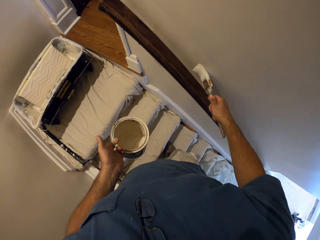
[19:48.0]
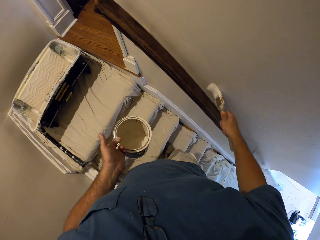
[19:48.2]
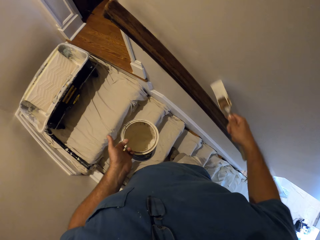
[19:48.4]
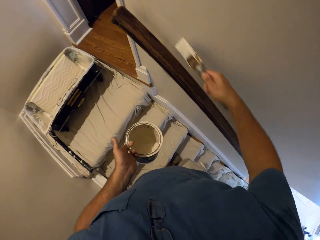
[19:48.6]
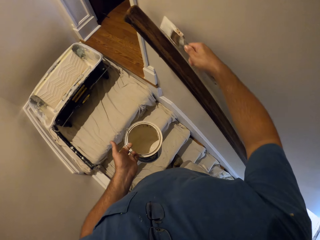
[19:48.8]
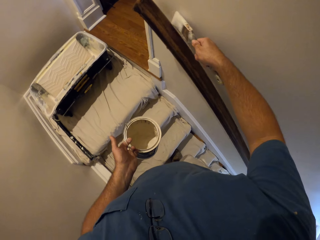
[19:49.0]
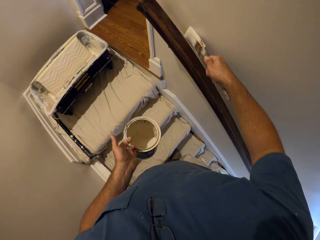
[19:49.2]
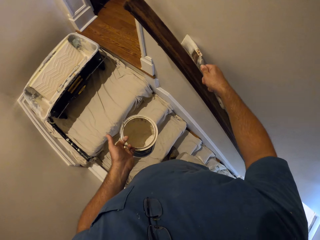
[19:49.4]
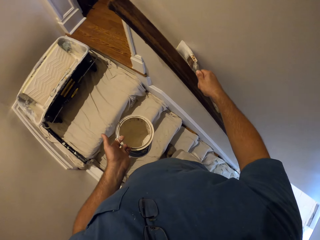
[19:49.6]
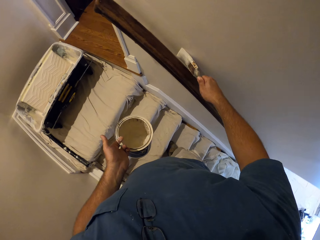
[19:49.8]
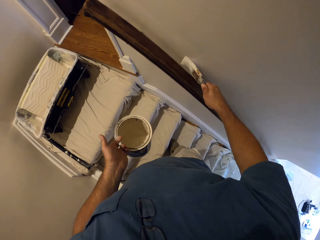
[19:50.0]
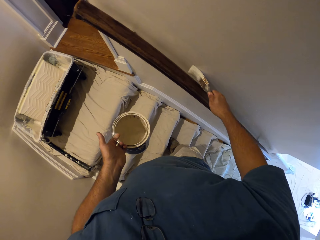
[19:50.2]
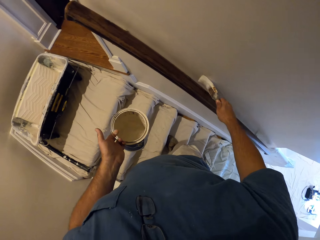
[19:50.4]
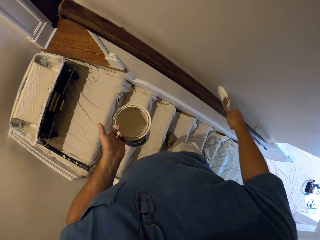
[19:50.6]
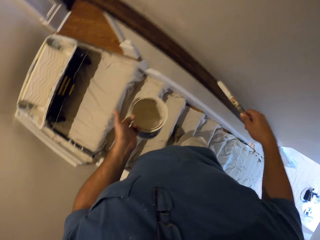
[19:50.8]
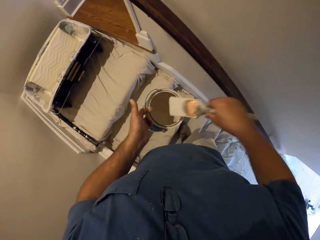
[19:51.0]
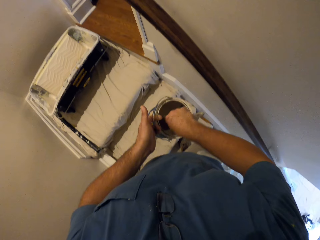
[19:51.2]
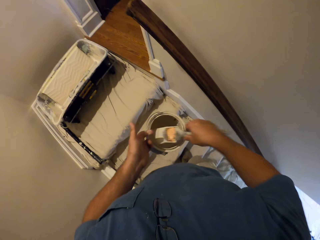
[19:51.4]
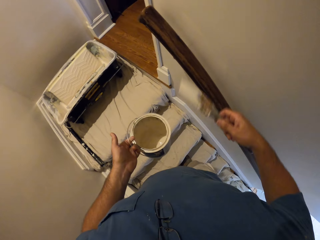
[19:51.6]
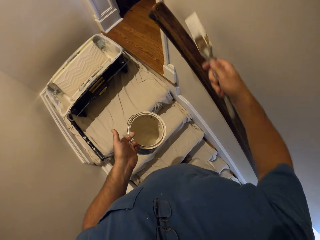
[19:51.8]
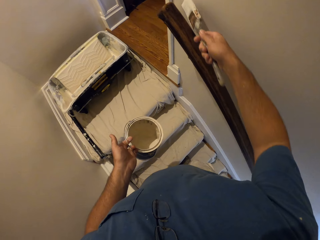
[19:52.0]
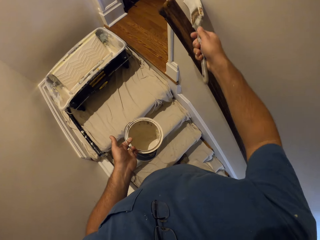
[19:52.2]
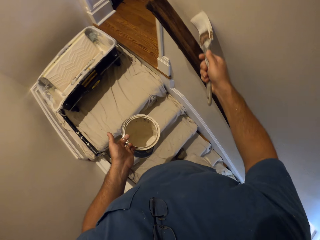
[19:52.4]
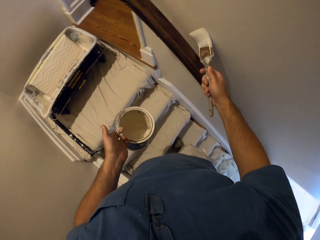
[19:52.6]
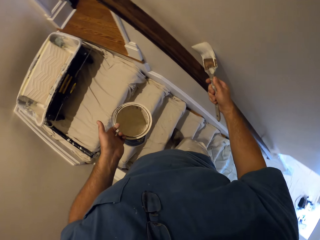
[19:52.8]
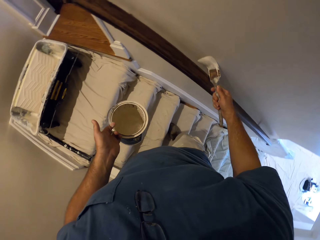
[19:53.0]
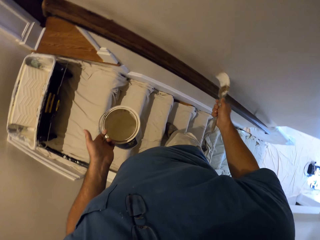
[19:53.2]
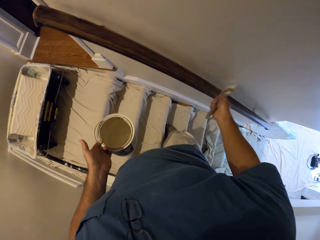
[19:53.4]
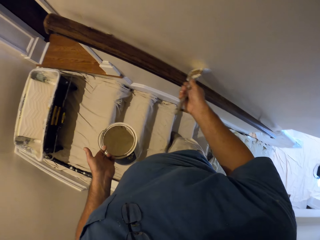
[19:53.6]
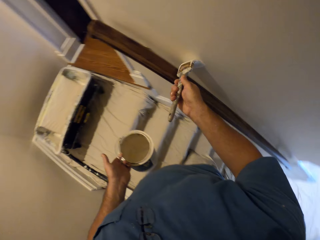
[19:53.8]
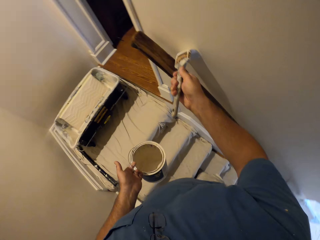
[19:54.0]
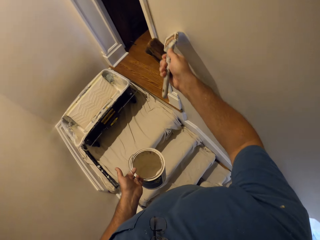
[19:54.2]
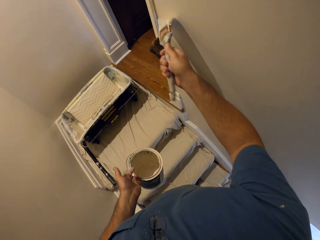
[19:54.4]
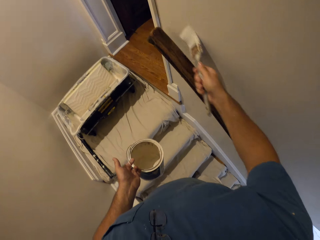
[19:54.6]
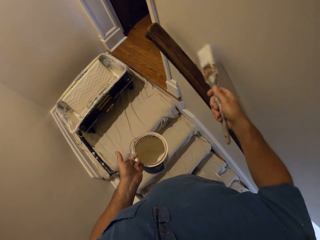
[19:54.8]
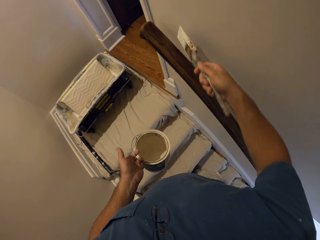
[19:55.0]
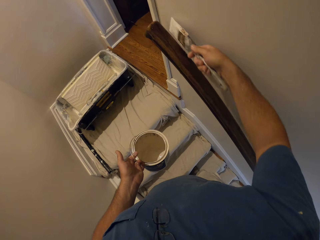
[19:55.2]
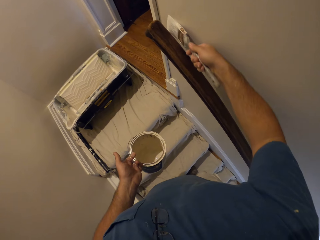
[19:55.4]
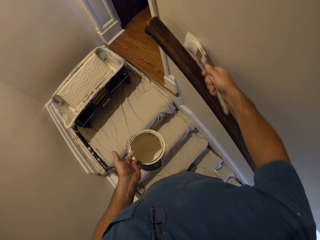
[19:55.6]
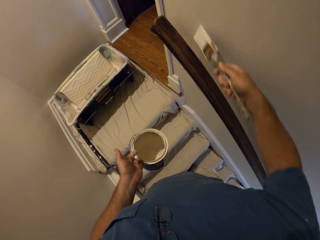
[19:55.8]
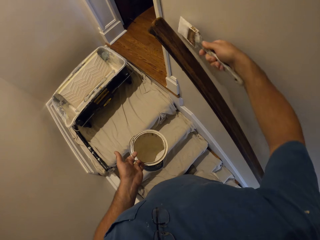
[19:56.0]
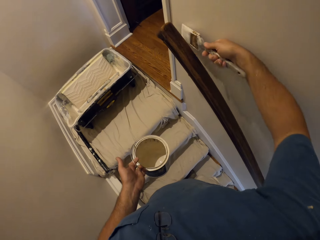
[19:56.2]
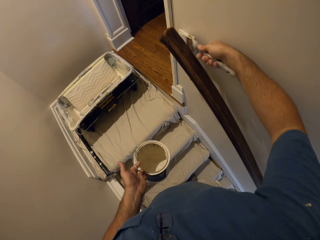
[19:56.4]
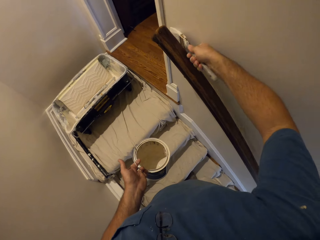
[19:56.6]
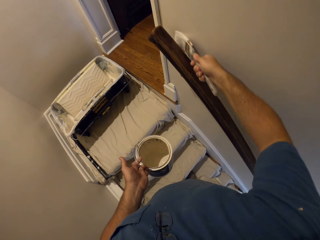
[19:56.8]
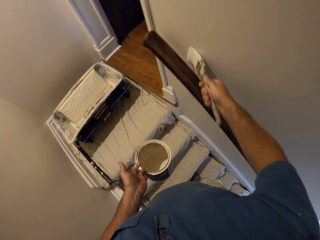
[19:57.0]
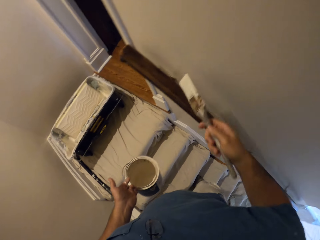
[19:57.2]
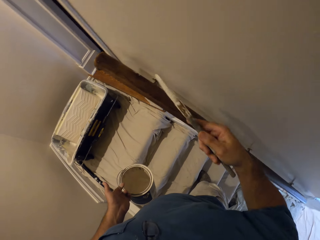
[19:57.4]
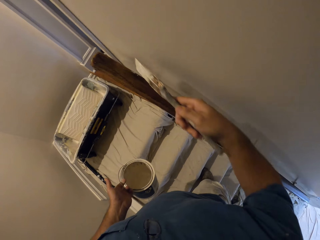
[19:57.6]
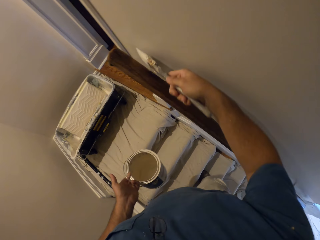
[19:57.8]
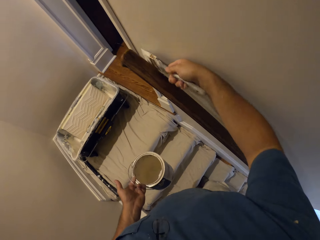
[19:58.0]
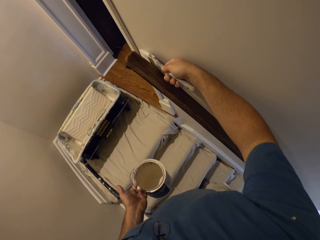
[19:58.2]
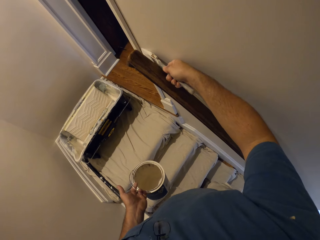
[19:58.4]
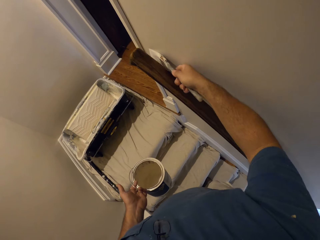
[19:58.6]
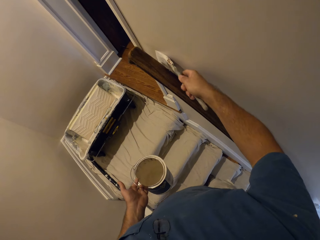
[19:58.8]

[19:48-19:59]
The camera wearer stops painting the wall. They dip the paint brush in a container with paint. They take out the paint brush from the container. They continue to paint the wall.

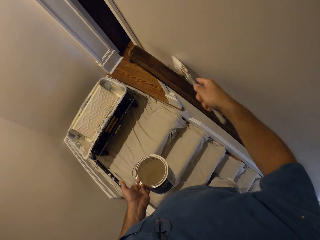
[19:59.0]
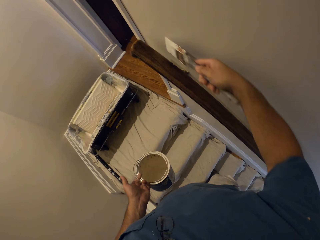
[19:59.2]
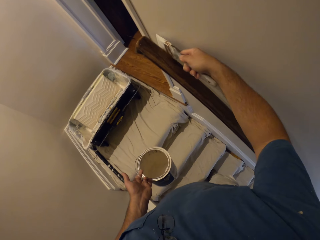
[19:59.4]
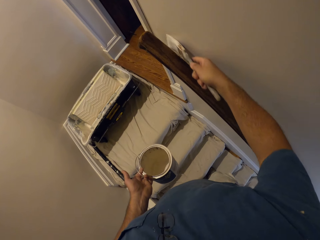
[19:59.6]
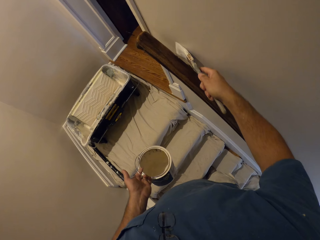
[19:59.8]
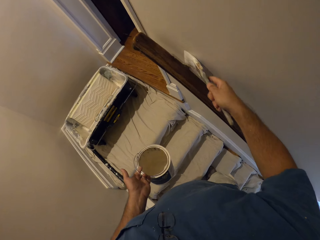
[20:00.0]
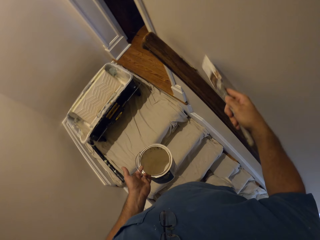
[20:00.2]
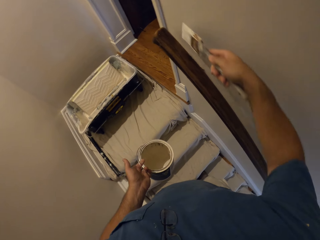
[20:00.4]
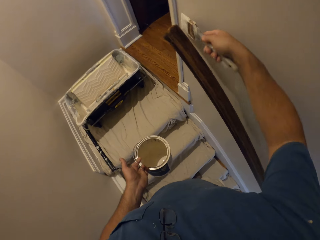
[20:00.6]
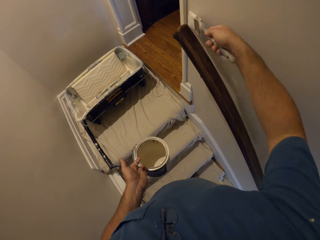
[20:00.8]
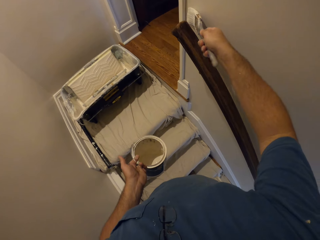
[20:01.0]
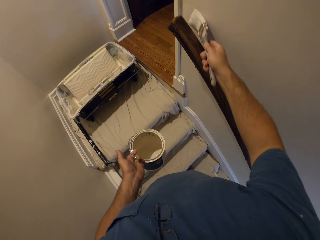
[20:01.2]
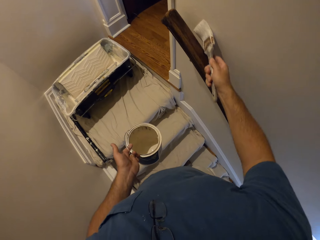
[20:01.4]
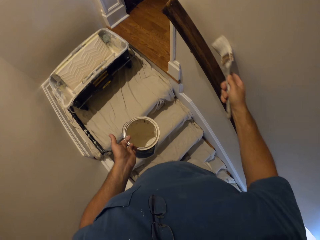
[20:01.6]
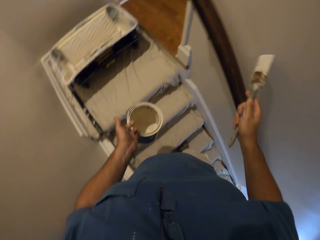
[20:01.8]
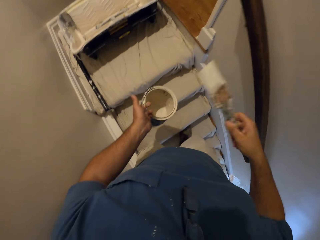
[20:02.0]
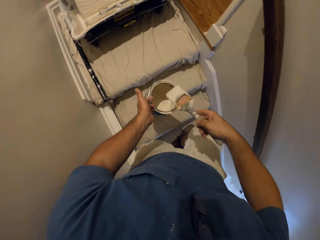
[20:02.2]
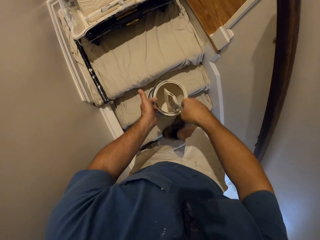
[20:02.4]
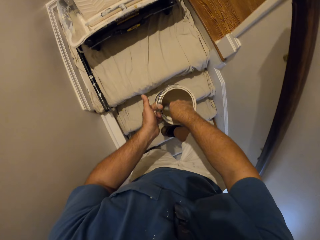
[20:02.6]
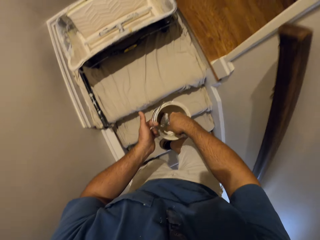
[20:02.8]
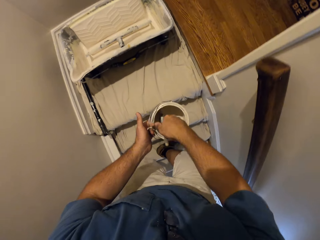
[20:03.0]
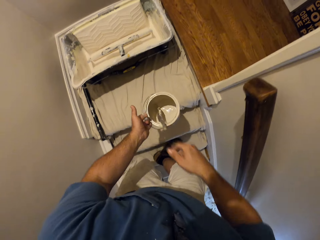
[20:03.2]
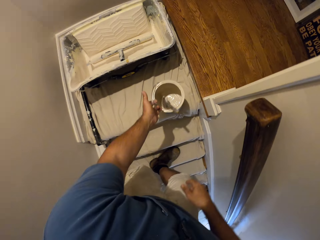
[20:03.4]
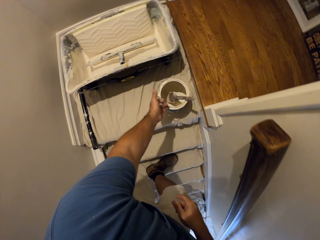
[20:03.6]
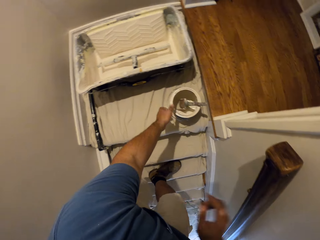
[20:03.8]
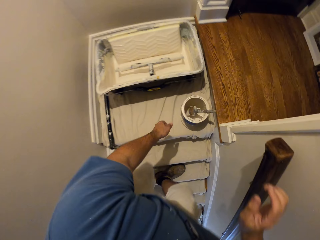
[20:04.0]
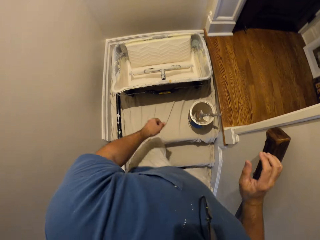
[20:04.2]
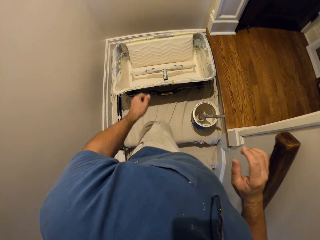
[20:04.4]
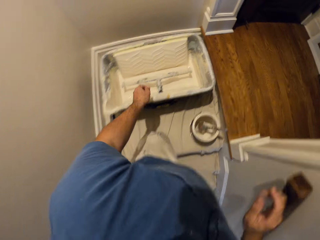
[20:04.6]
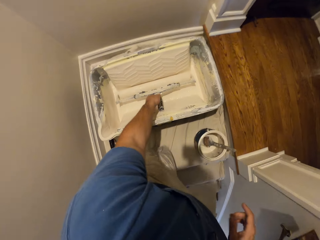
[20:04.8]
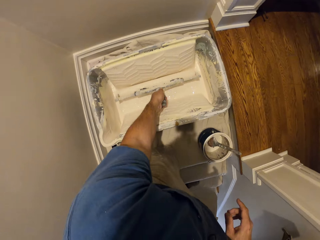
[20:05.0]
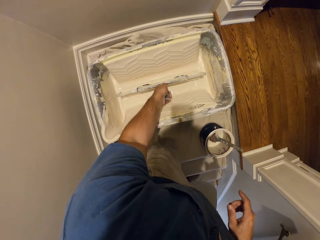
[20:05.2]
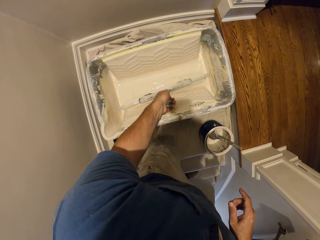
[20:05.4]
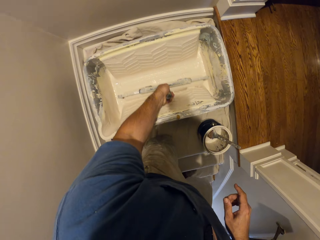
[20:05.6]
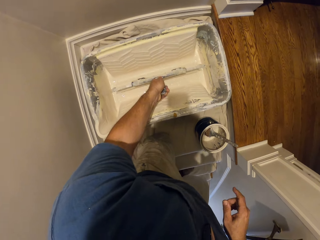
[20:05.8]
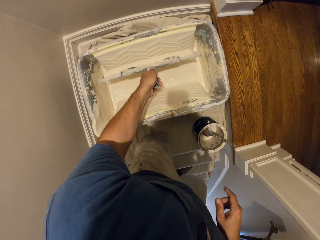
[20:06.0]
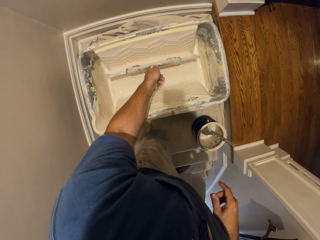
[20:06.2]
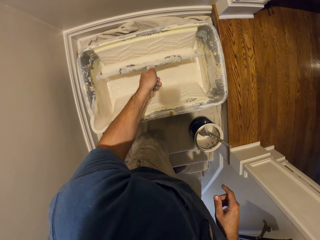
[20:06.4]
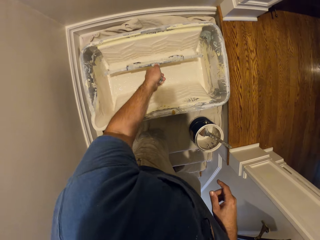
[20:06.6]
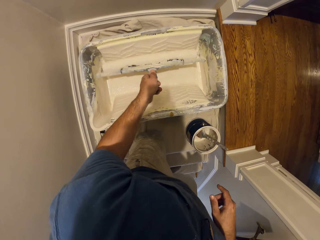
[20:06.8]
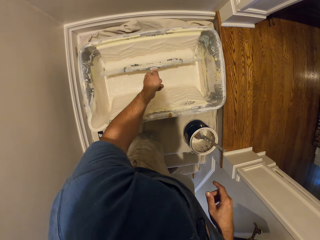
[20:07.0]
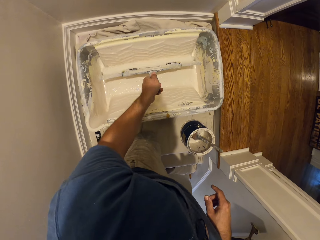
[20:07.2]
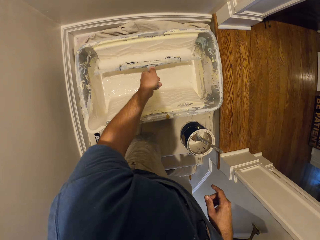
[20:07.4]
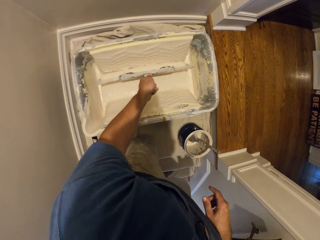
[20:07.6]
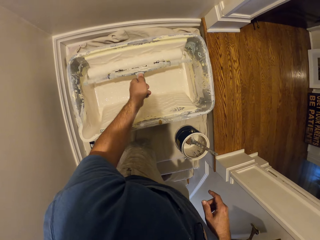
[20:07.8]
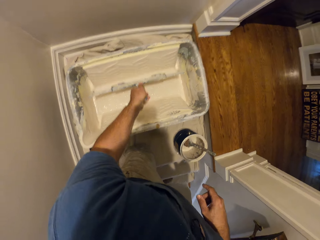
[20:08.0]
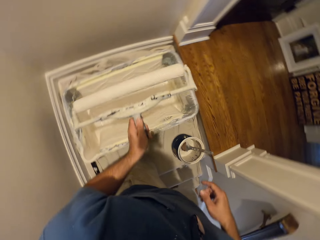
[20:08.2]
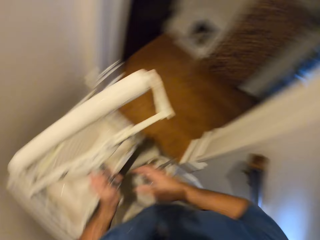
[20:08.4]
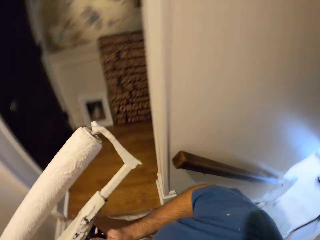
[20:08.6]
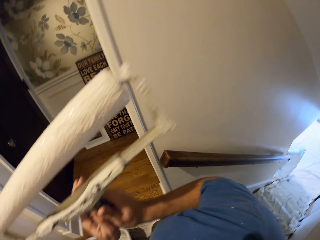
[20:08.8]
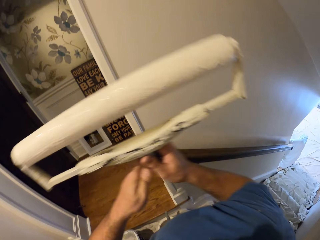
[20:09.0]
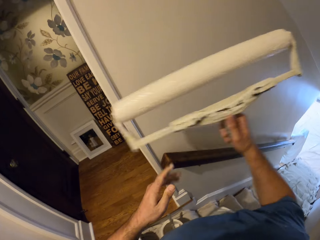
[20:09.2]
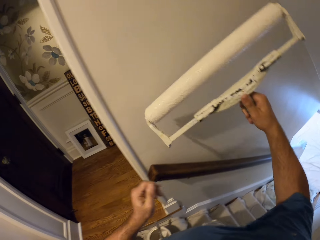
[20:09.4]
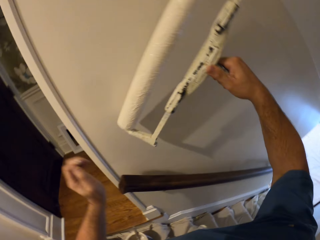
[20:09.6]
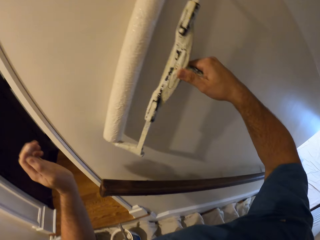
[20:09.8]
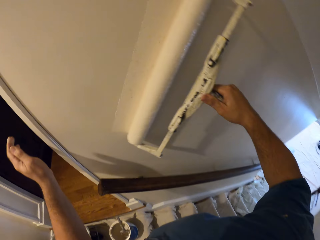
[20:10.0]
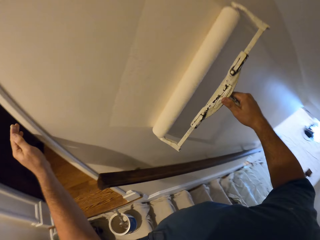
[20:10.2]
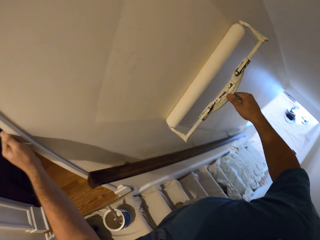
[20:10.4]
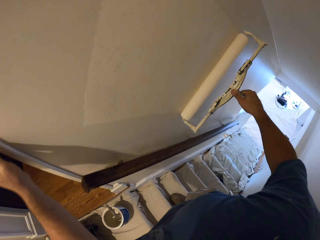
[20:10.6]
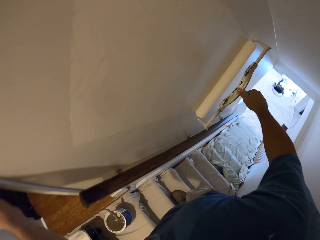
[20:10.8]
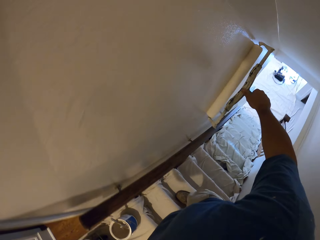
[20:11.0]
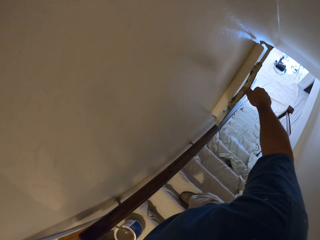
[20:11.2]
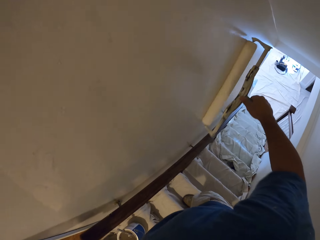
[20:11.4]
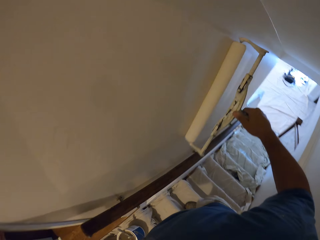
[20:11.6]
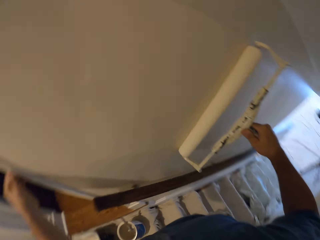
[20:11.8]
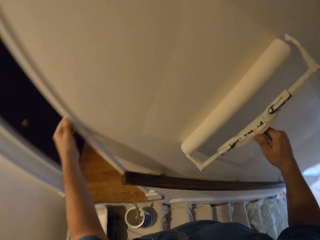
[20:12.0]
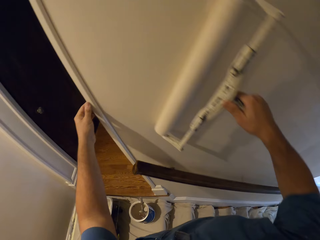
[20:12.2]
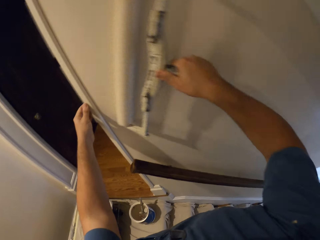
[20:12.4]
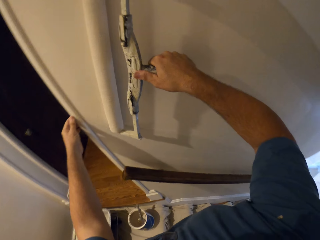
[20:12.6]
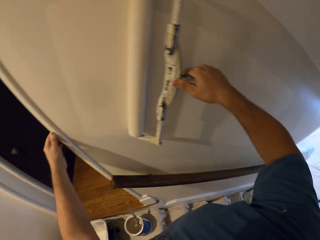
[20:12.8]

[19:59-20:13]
The camera wearer stops painting the wall. He dips the paint brush into the paint can. He drops the paint can on the floor. He climbs up the stairs. He picks up a paint roller from a bigger paint bucket with his left hand. He rolls the paint roller. He takes out the paint roller from a paint container. He switches the paint roller from his left hand to his right hand. He continues to paint the wall. He touches the wall with his left hand.
